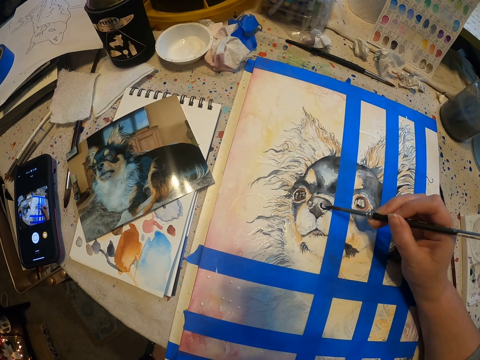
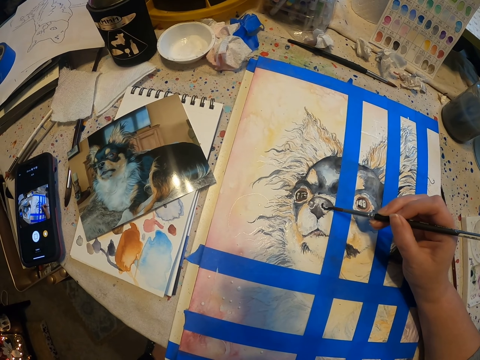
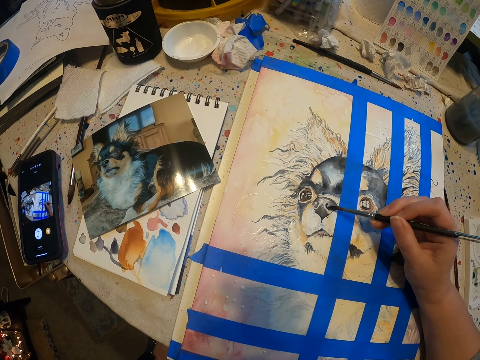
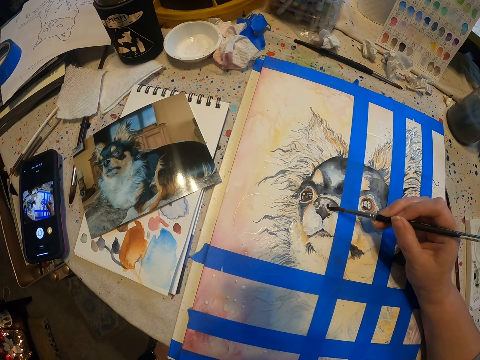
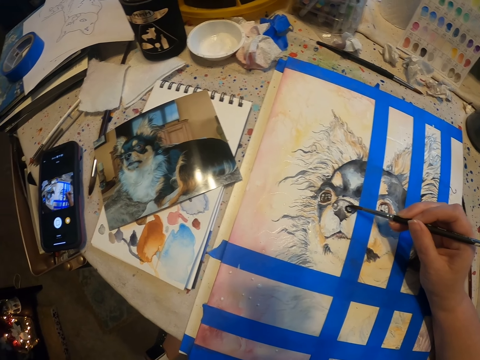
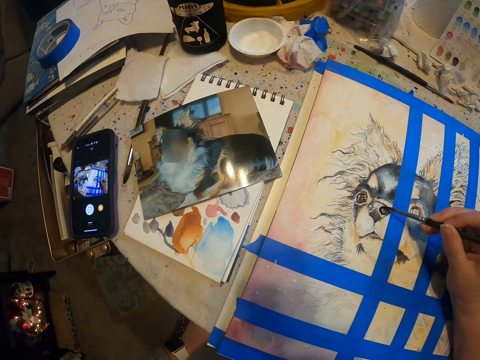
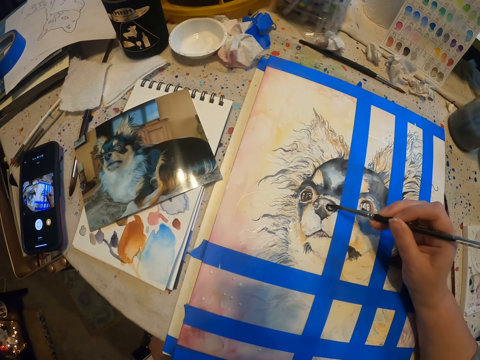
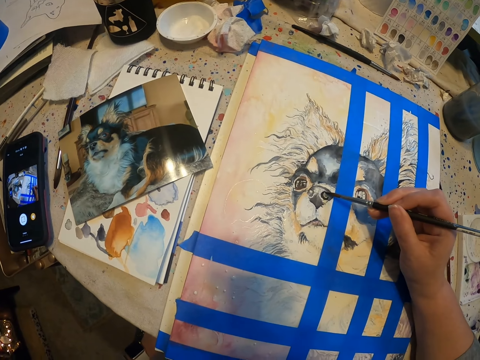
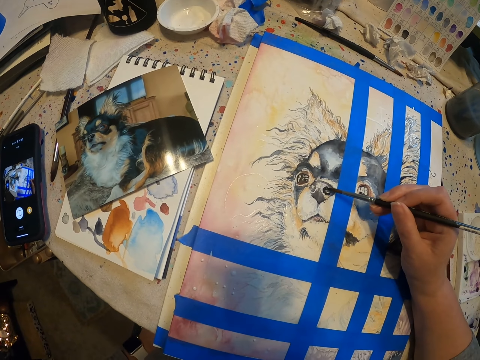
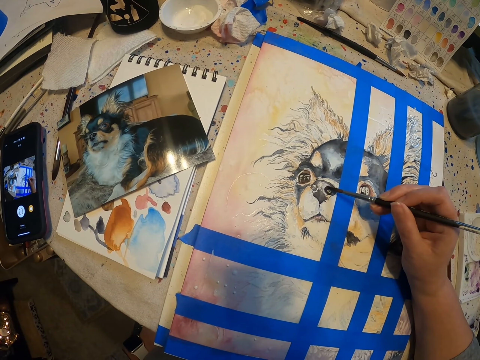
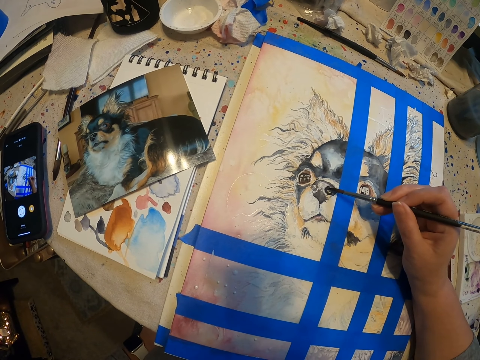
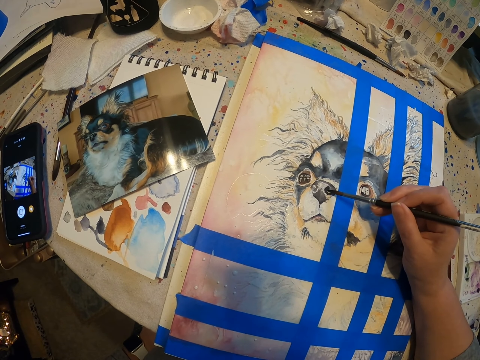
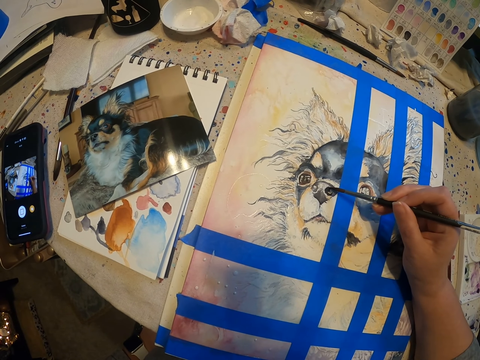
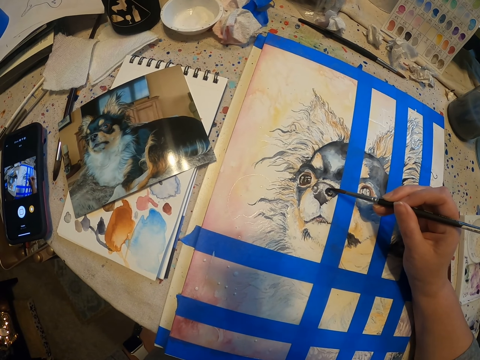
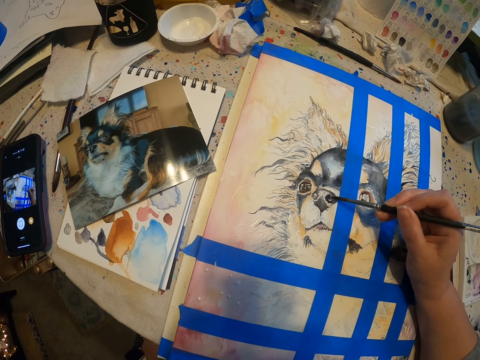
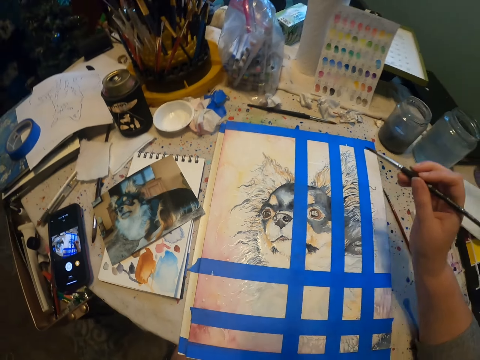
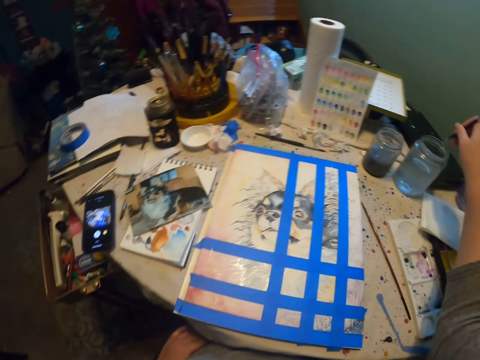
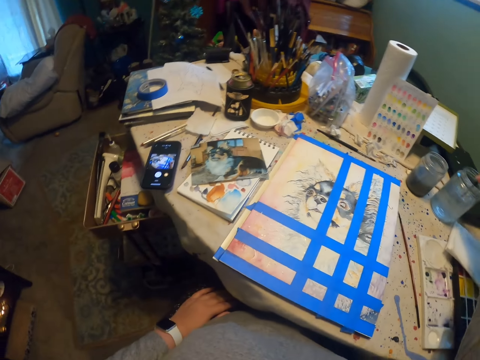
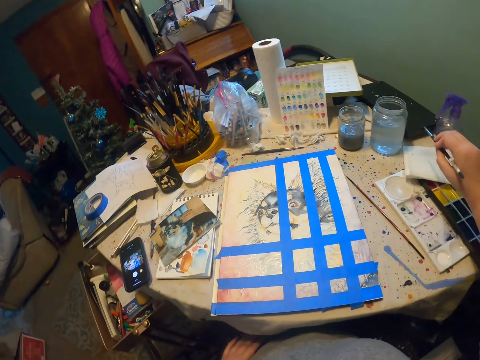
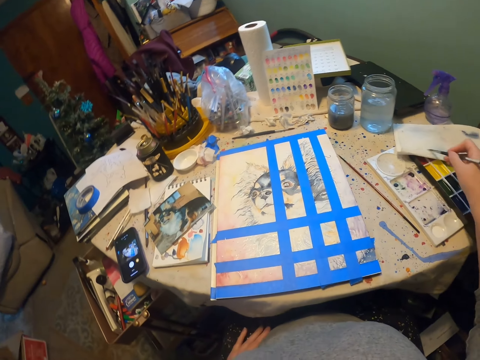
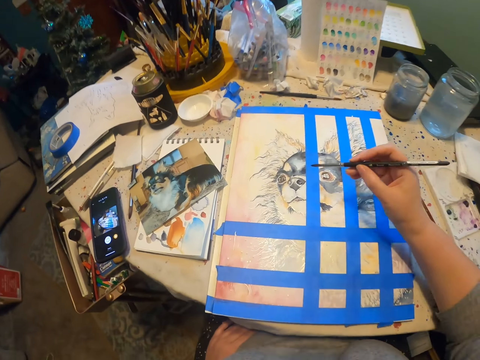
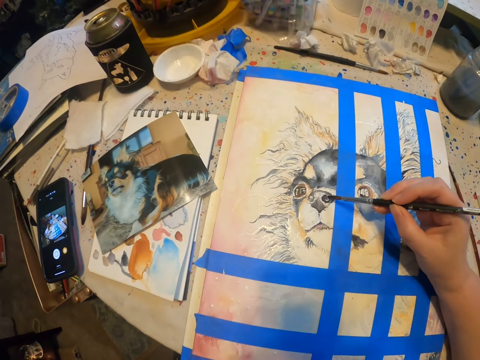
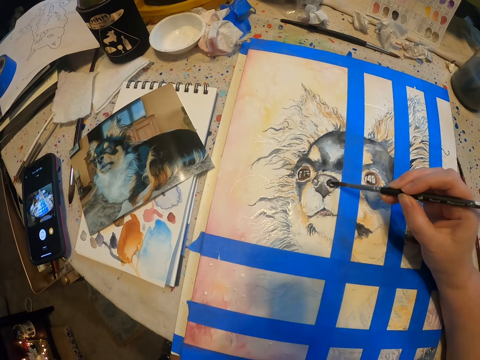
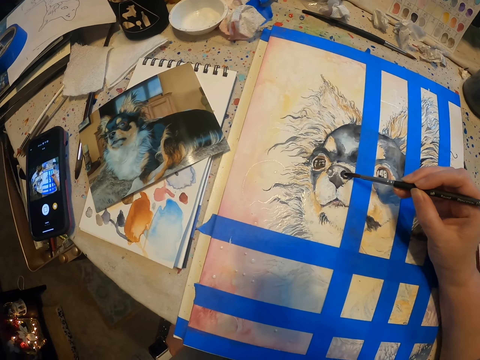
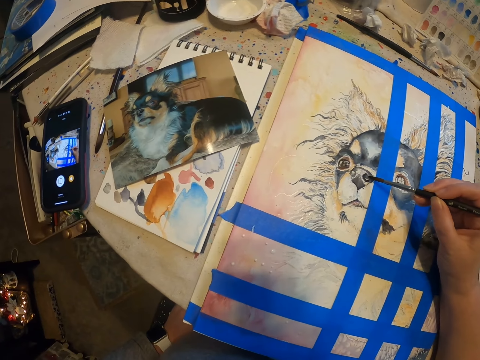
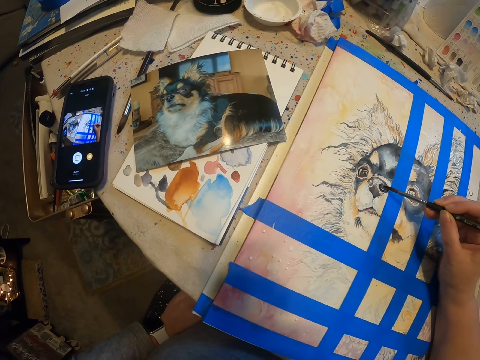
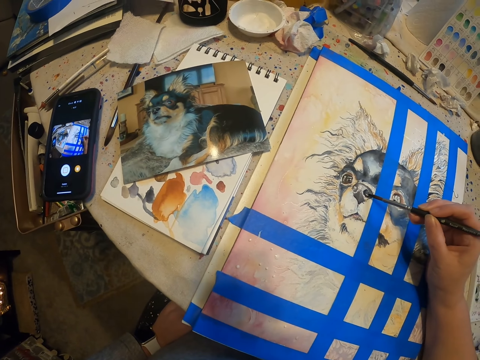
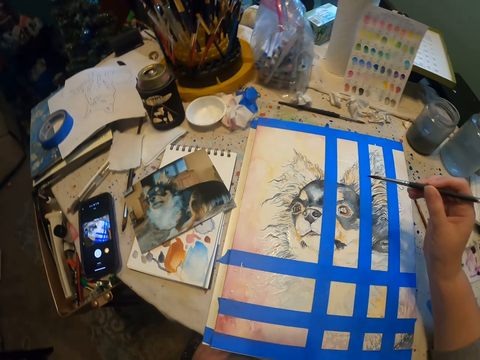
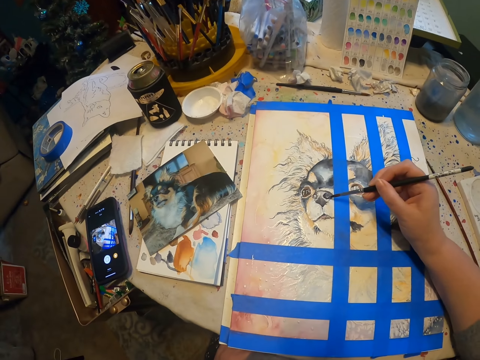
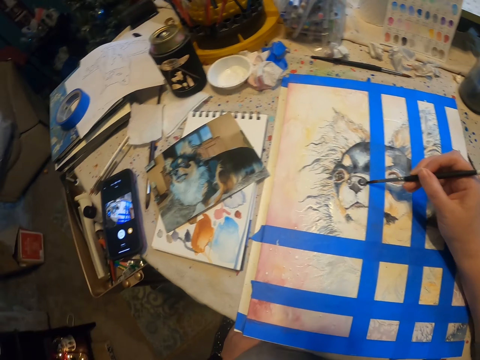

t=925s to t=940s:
The camera wearer dips the drawing brush in a thinner or water. They rub the drawing brush on a paper. They draw on a drawing material.

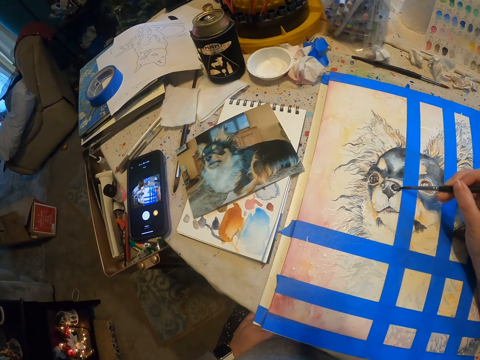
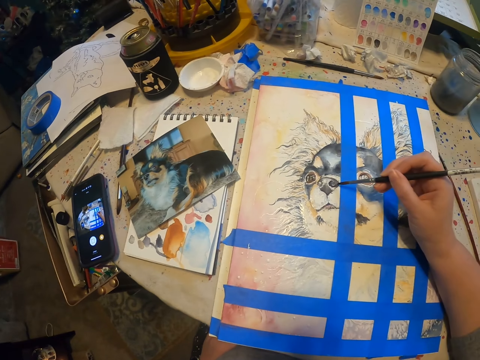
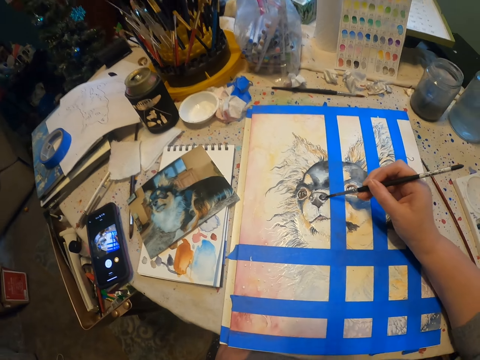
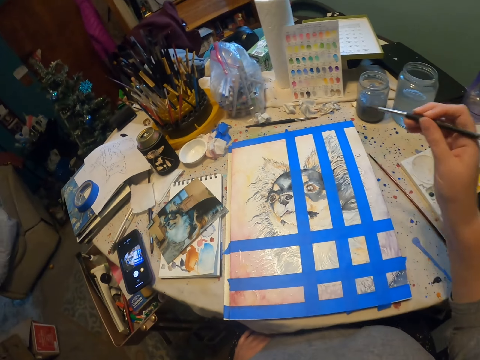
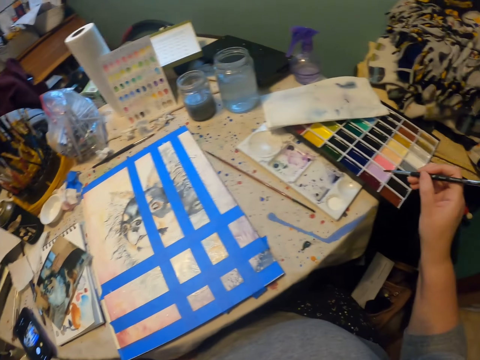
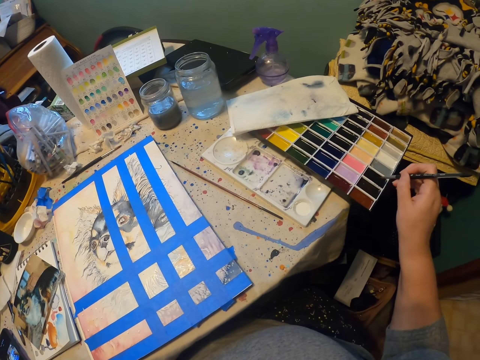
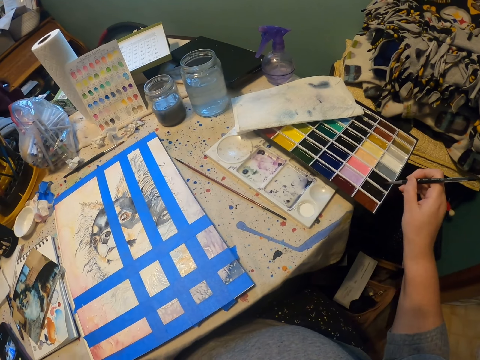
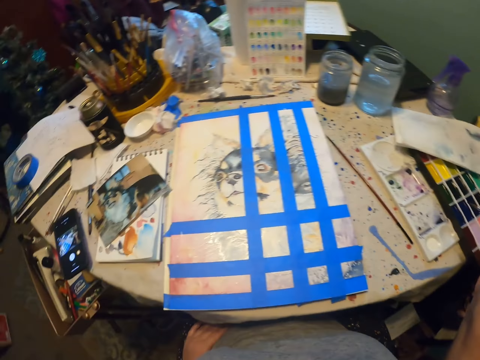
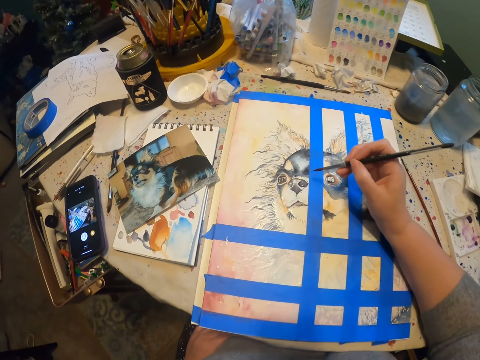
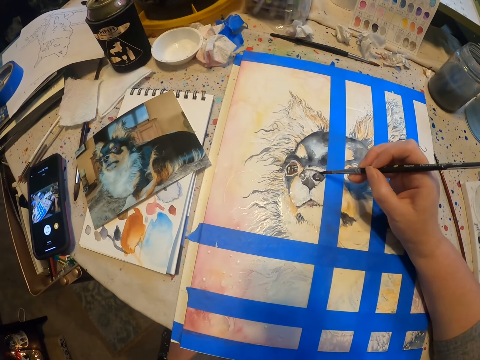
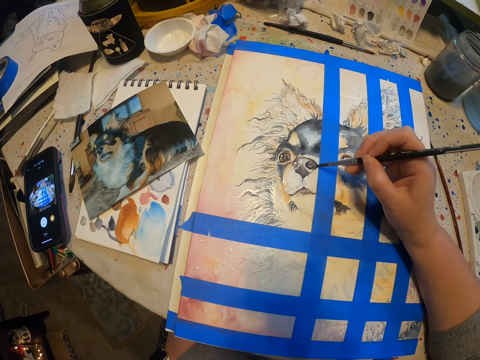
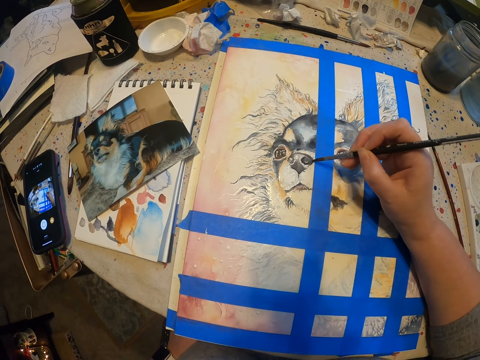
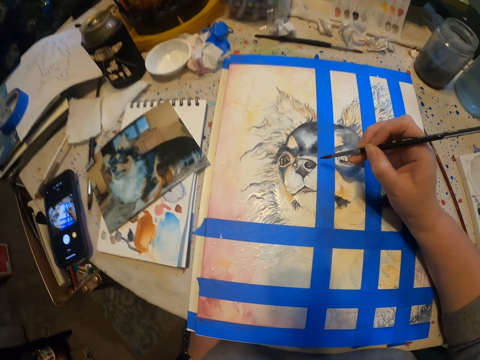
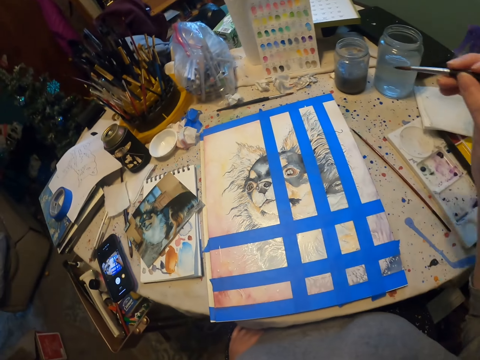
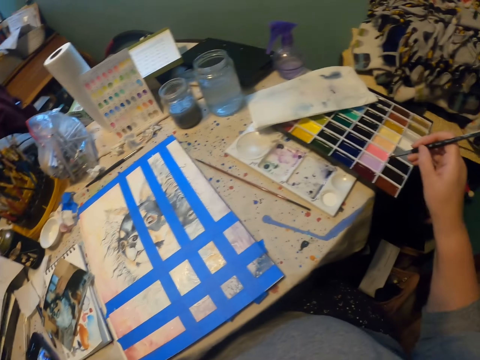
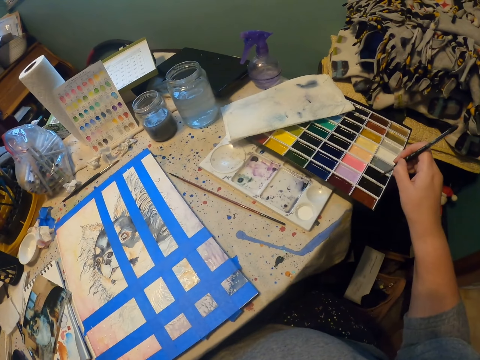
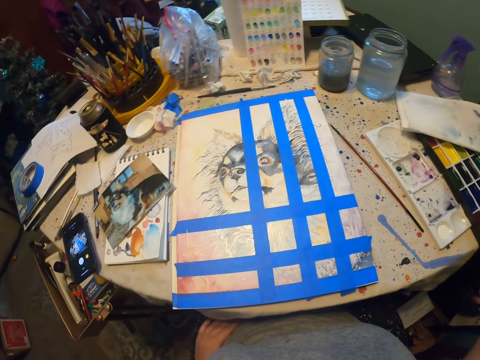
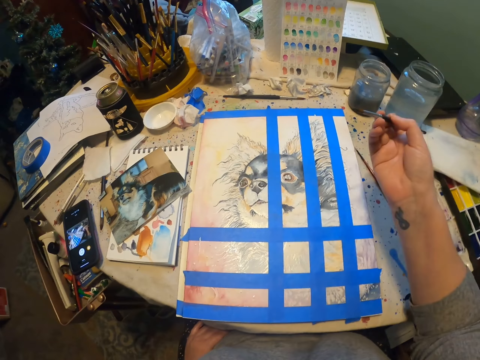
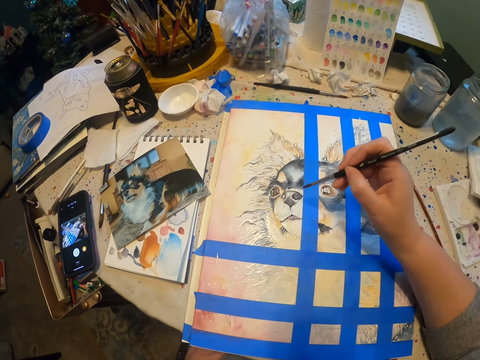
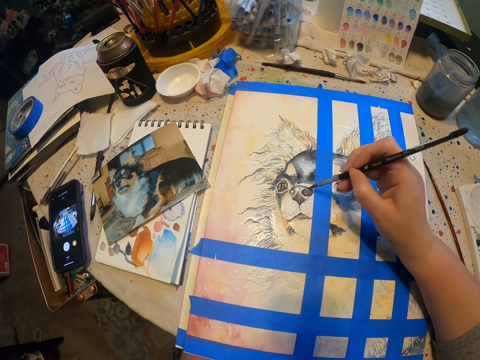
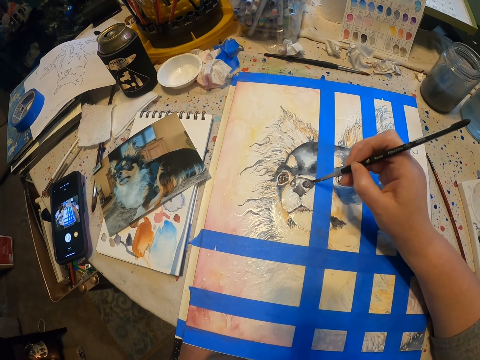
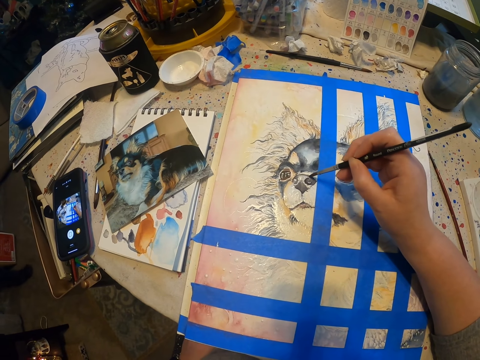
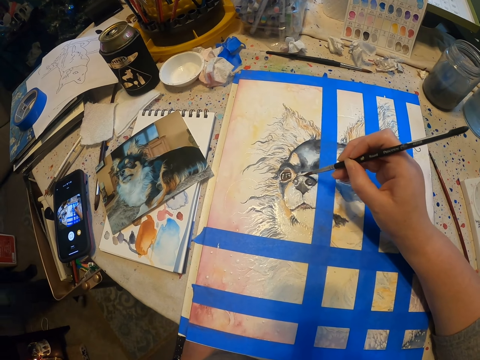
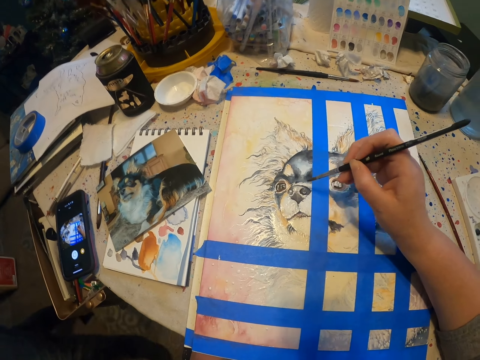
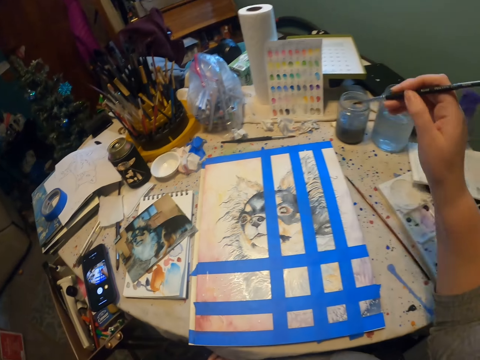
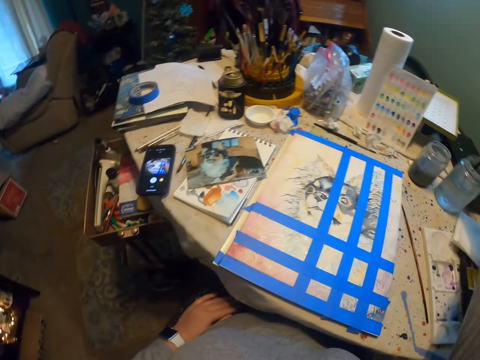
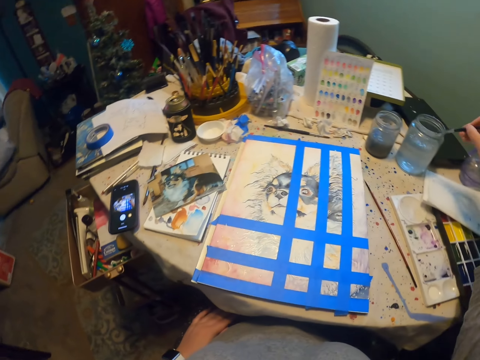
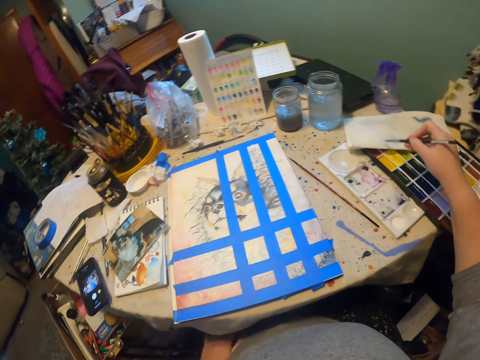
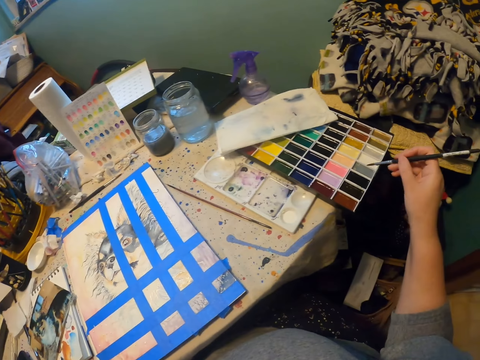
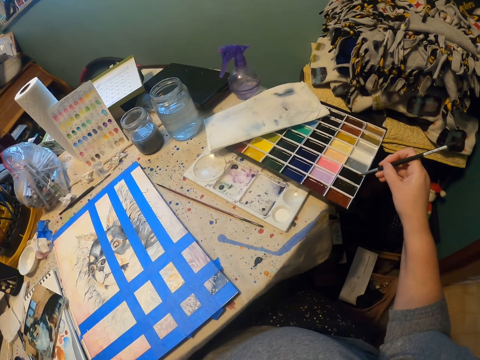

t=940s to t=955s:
The camera wearer dips the drawing brush in colors. They draw on a drawing material. They dip the drawing brush in the colors. They draw on the drawing material. They dip the drawing brush in a thinner or water. They rub the drawing brush. They dip the drawing brush in the colors.
